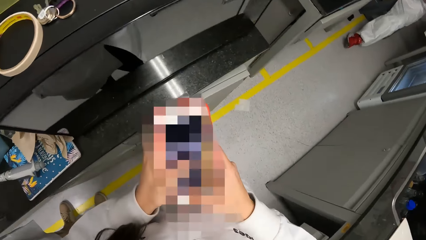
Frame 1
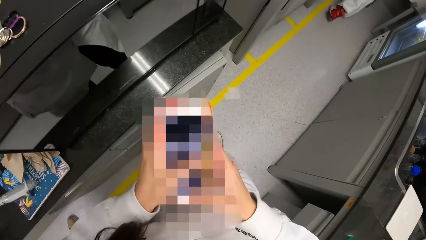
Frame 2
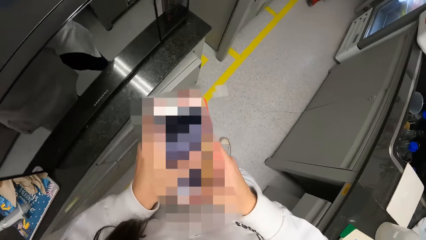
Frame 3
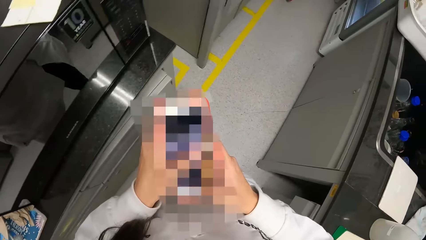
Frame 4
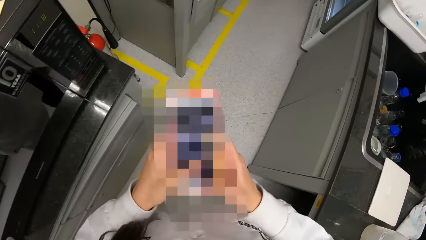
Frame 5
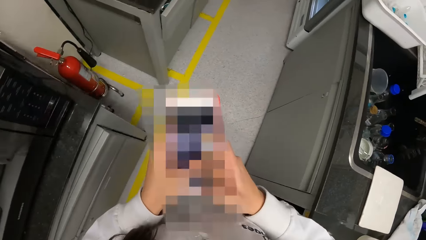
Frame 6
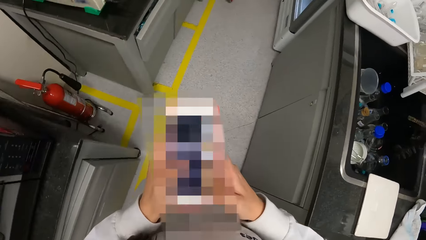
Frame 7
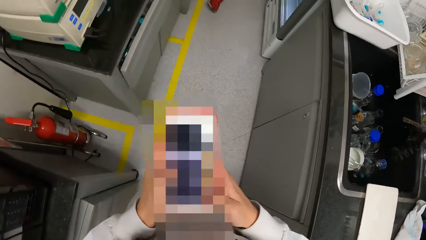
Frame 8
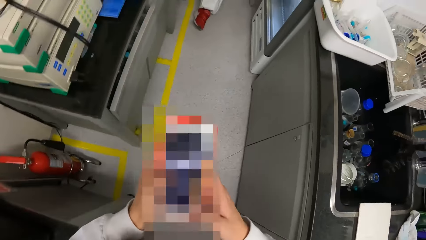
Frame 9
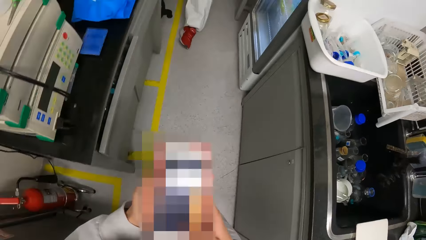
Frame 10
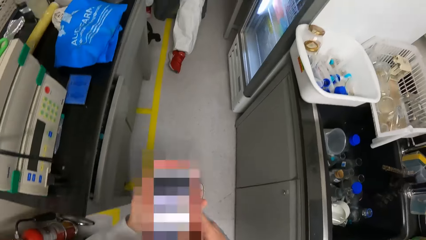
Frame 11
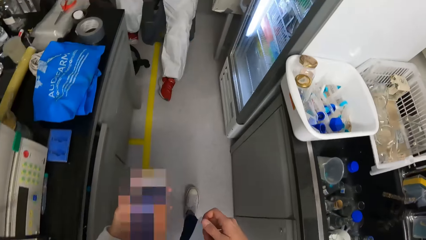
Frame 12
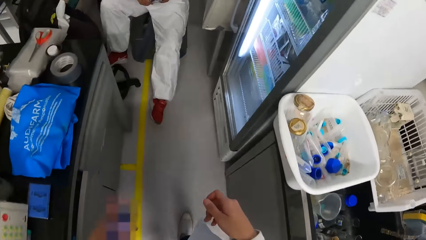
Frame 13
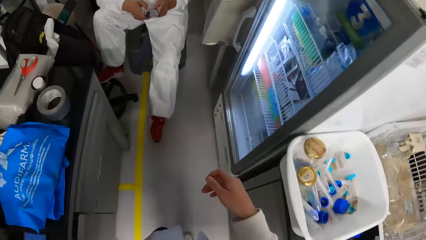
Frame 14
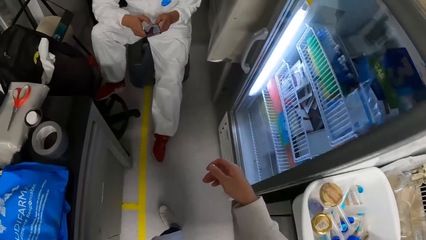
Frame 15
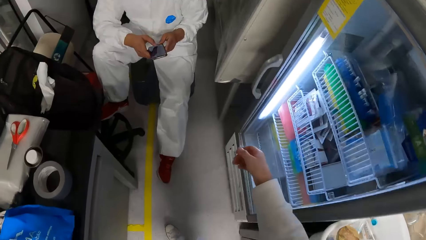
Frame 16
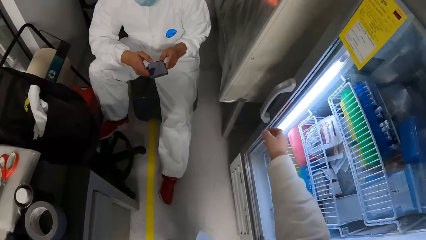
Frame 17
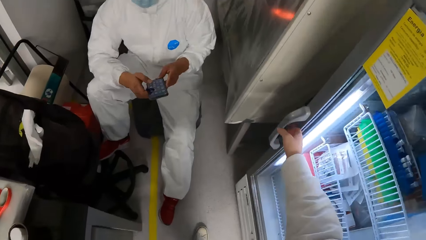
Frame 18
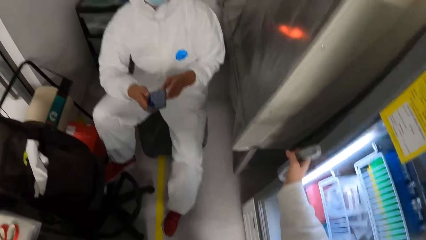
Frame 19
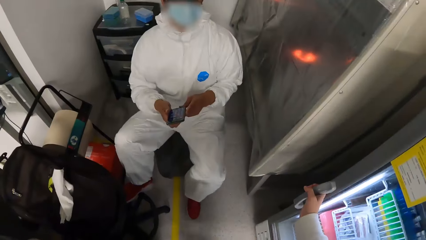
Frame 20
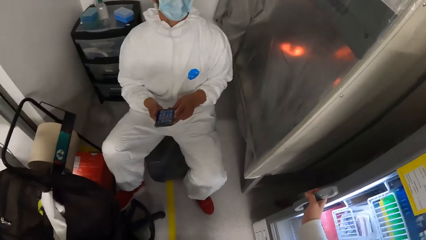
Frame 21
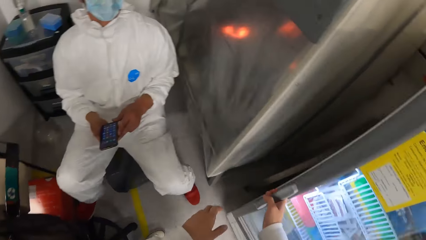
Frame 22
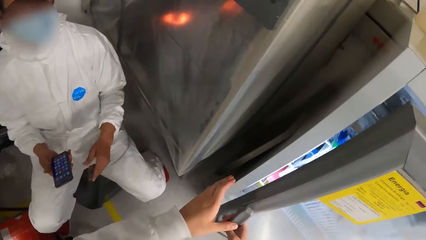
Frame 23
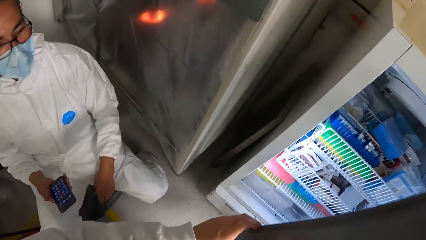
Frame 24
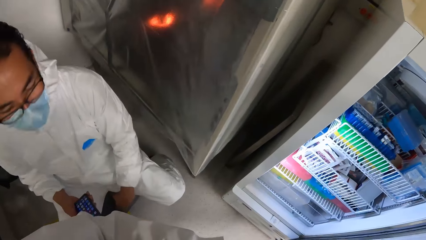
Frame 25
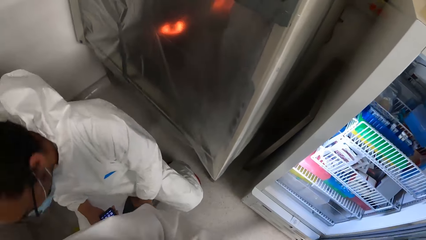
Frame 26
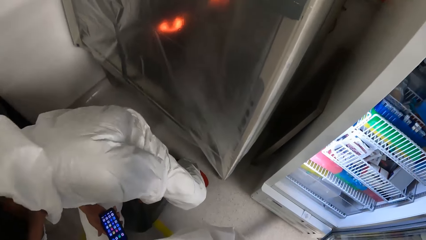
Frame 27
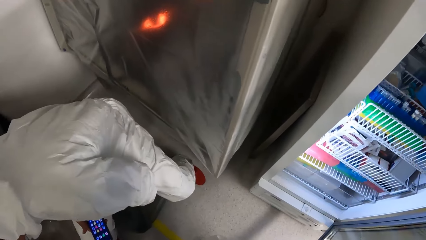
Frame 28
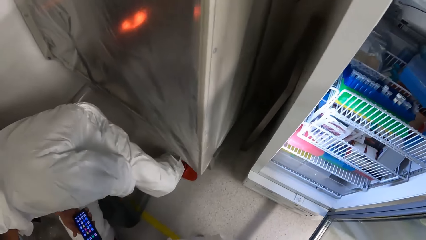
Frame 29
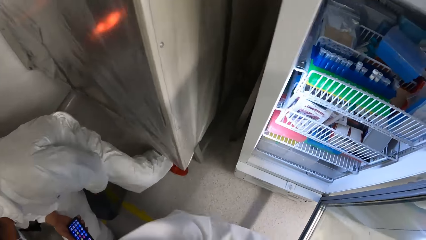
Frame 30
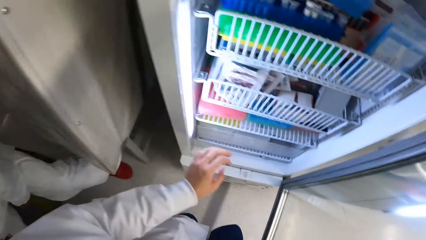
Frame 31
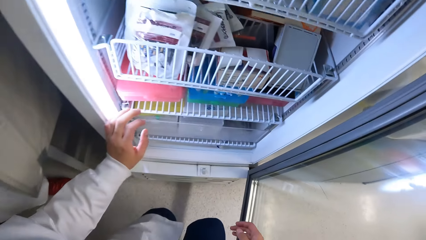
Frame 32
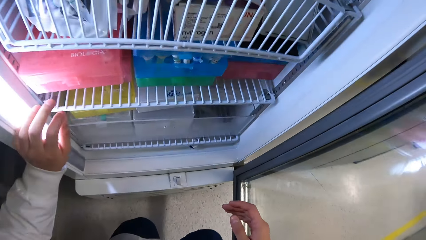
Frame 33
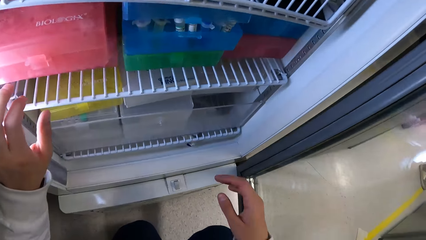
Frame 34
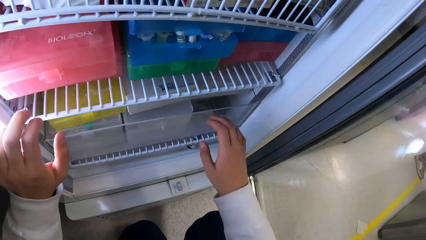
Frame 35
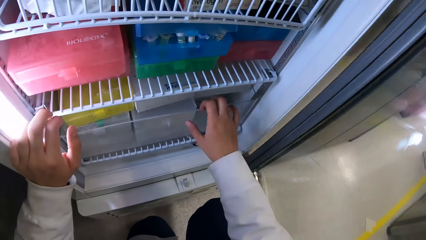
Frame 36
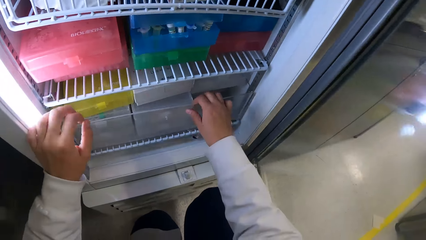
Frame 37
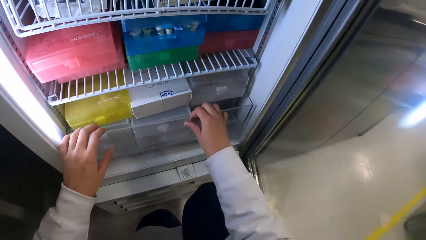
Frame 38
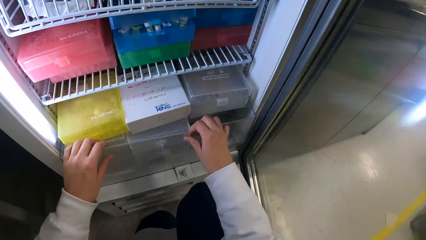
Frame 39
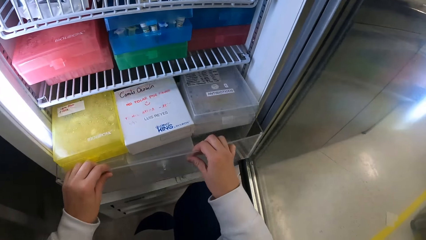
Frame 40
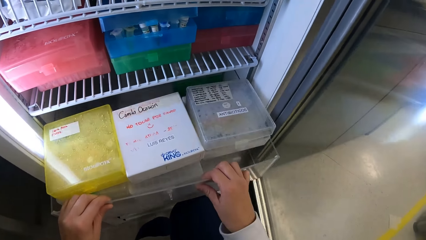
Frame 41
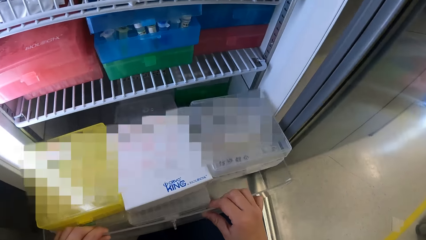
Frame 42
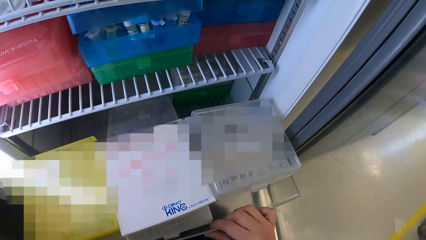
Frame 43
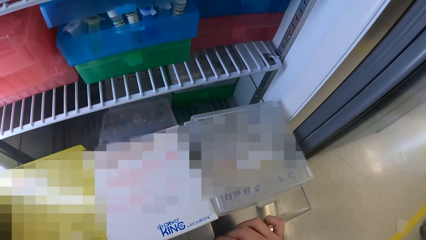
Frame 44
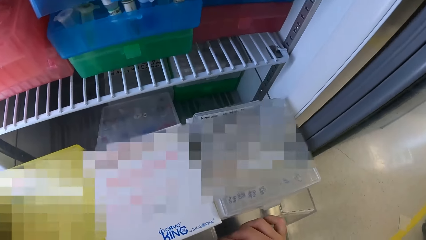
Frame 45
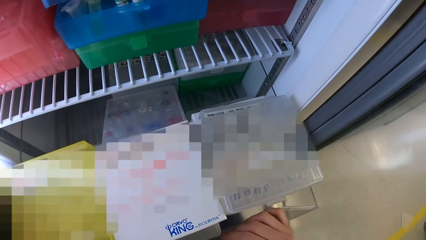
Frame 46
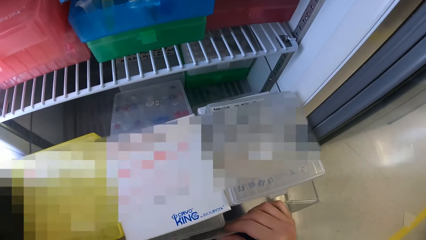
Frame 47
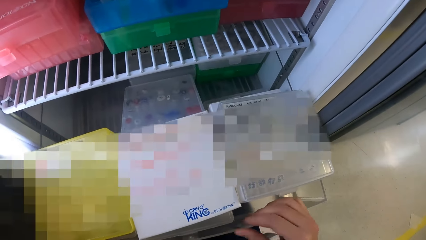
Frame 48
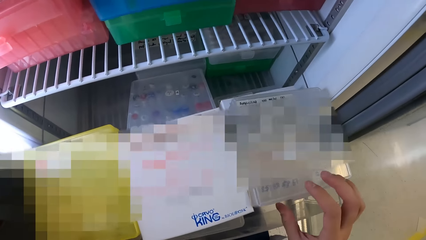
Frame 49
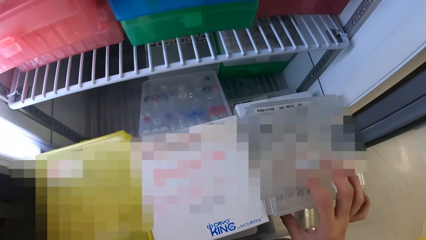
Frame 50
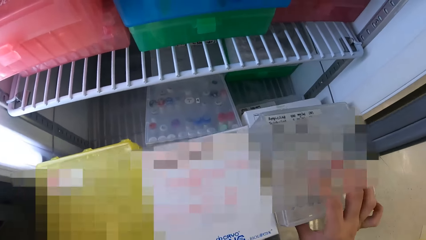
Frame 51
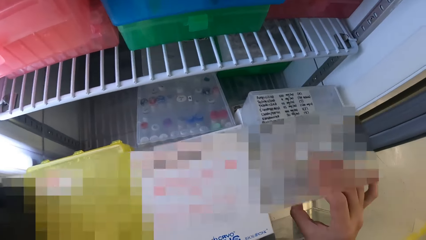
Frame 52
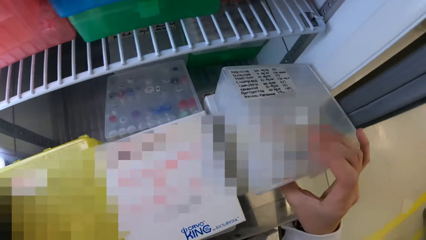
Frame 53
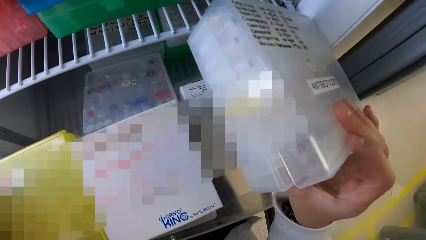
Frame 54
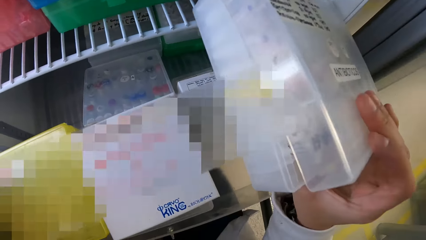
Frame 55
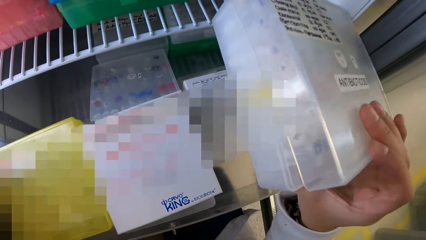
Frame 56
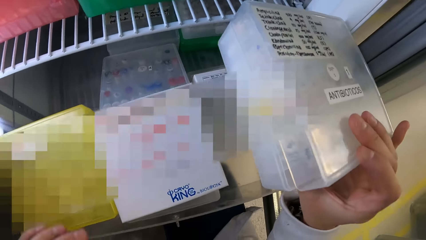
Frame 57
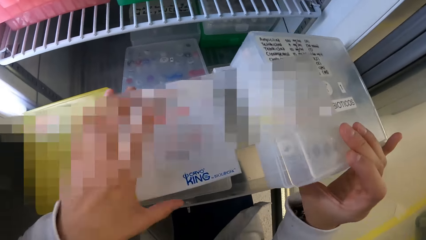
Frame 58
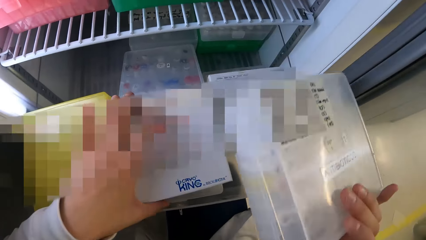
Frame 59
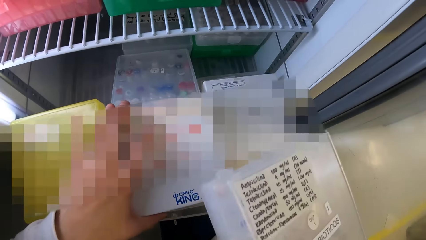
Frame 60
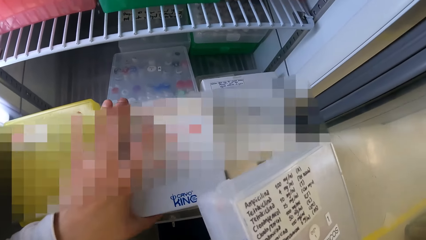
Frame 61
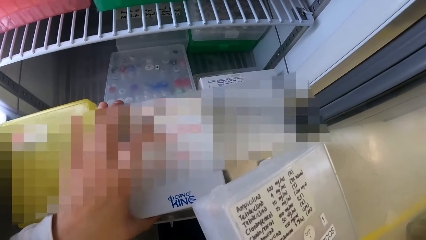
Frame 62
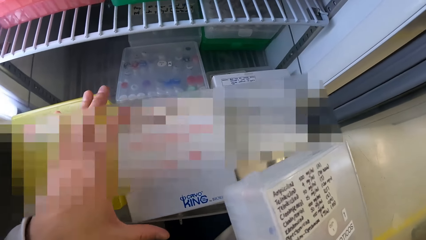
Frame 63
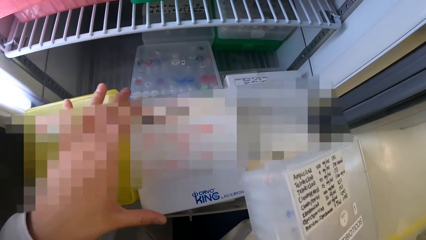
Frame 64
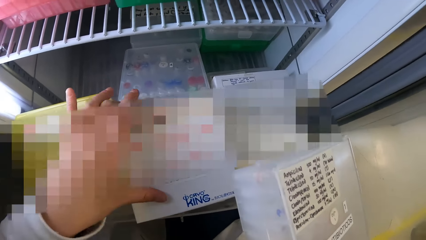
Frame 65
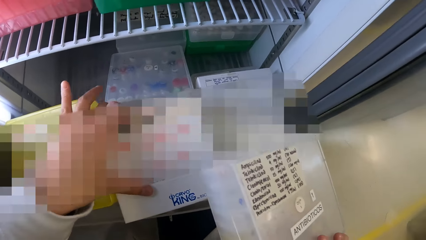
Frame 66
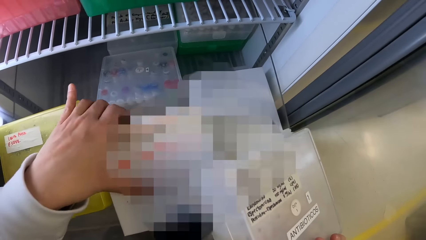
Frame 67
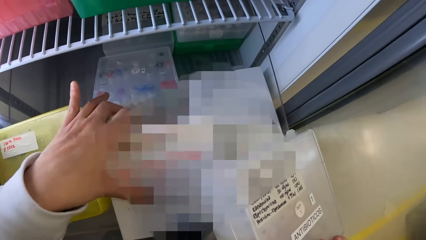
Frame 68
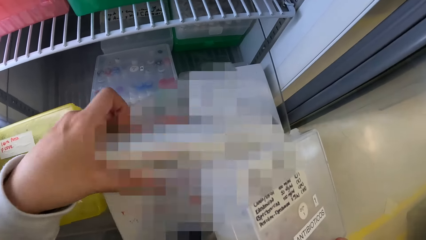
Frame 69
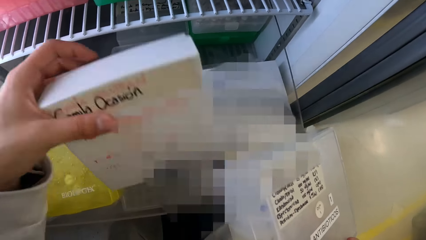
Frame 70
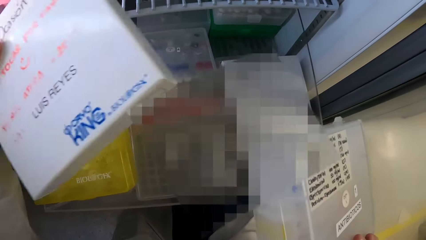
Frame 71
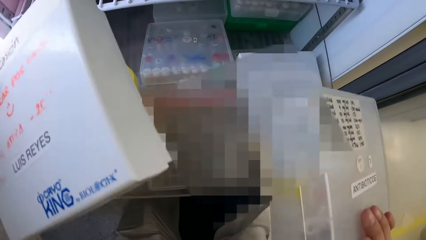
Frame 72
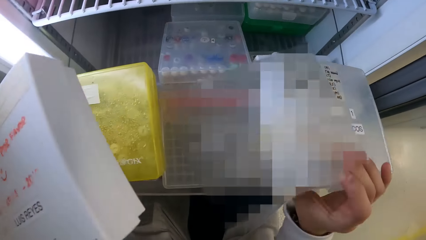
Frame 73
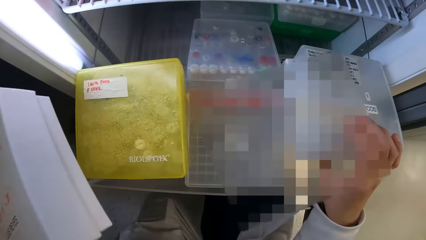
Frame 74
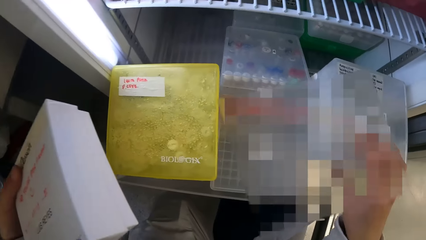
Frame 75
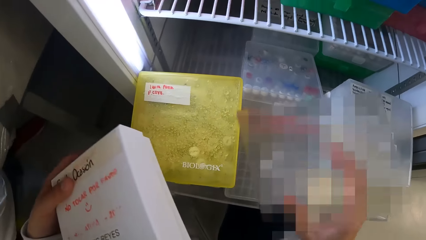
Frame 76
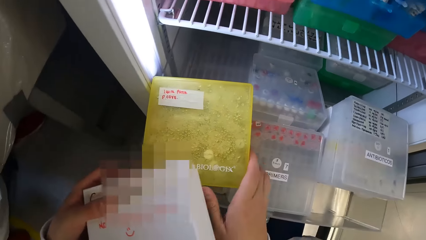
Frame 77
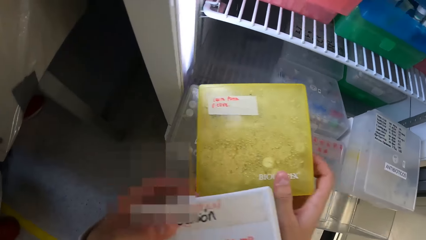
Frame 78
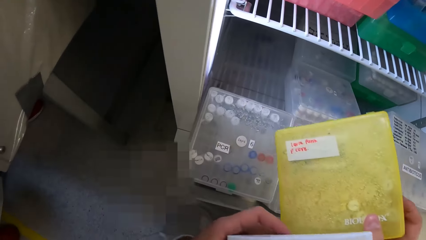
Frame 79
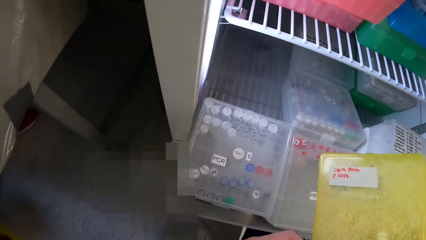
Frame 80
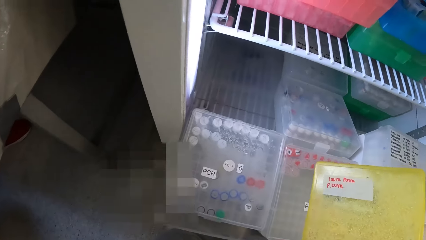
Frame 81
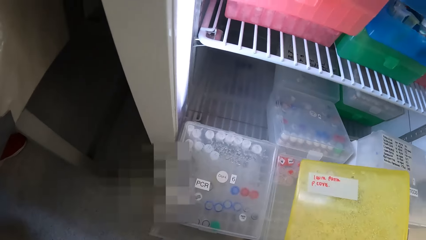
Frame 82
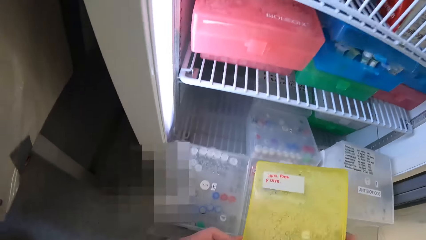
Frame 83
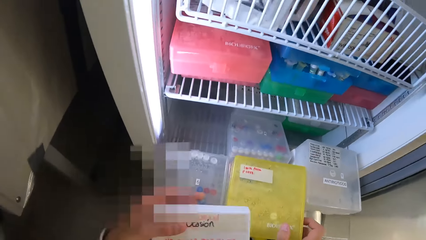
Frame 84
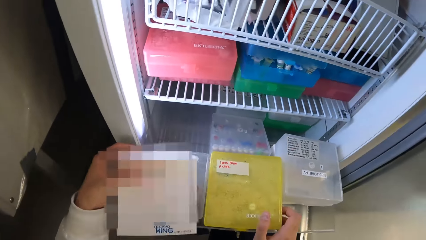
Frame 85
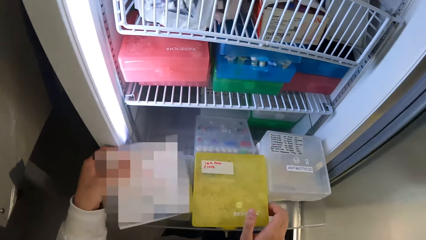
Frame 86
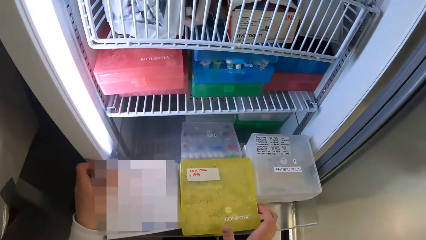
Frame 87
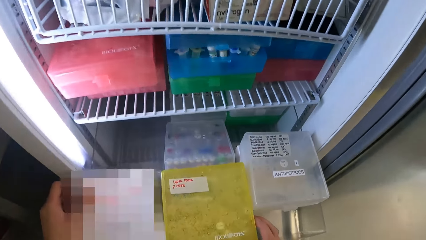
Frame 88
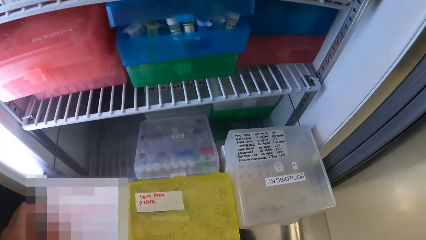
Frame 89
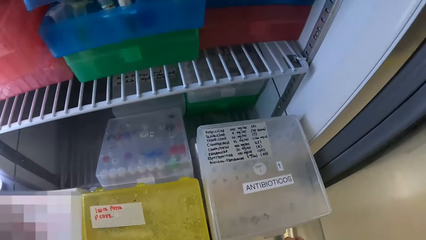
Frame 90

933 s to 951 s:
The camera wearer removes her right hand from the phone. A man scrolls the phone. The man removes his left hand from the phone in both hands. The camera wearer opens a fridge with her right hand. She pulls the fridge door with both hands. The man adjusts a chair with his left hand. The camera wearer pulls a cabinet in the fridge with both hands. She picks up a transparent box from the cabinet with her right hand. She picks up a white box from the cabinet with her left hand. She places the transparent box into the cabinet with her right hand. She picks up a yellow box from the cabinet with her right hand. She places the white box on the cabinet with her left hand.
